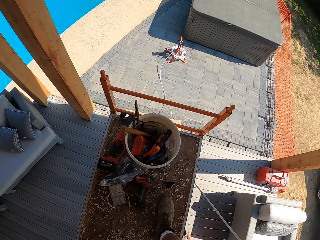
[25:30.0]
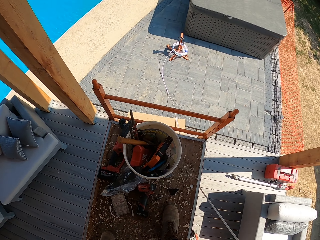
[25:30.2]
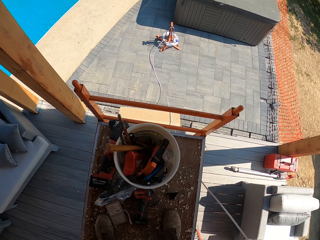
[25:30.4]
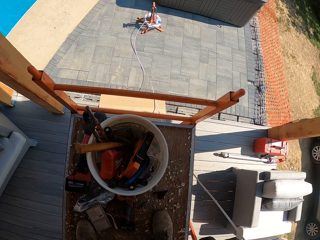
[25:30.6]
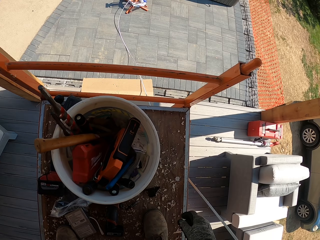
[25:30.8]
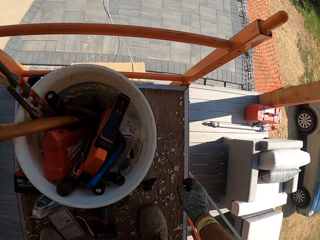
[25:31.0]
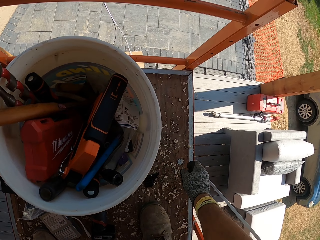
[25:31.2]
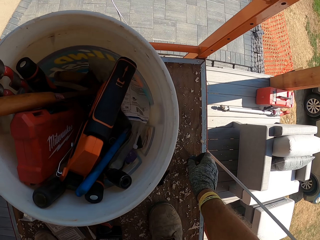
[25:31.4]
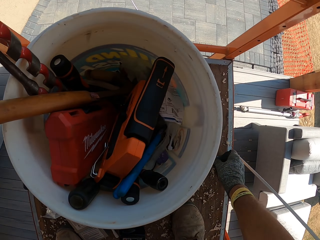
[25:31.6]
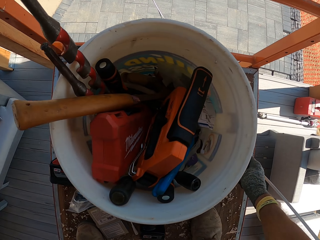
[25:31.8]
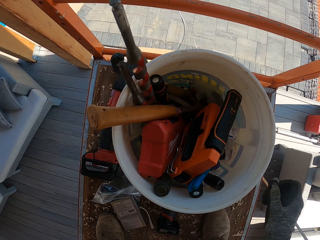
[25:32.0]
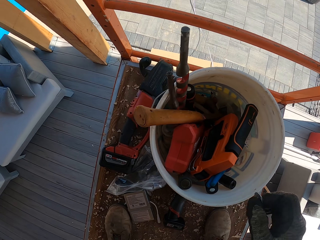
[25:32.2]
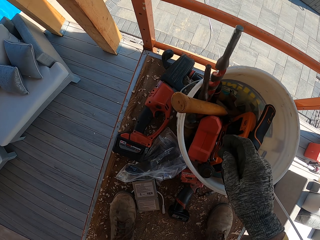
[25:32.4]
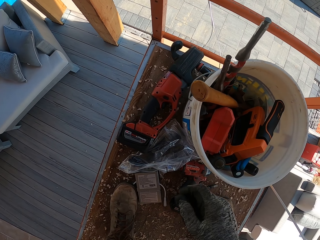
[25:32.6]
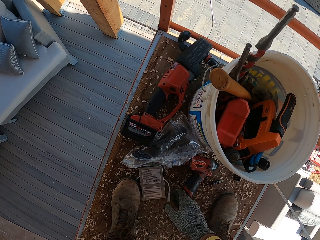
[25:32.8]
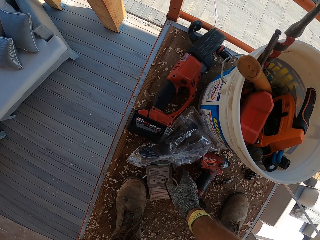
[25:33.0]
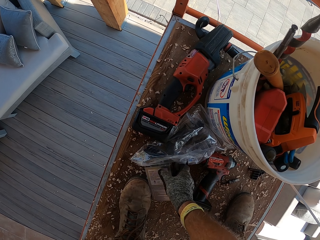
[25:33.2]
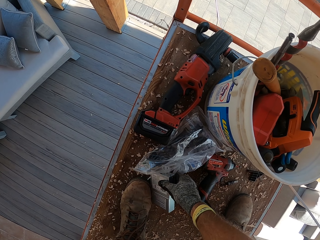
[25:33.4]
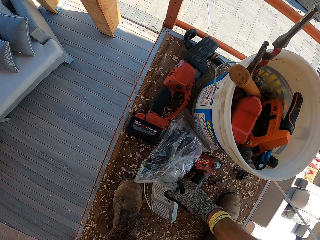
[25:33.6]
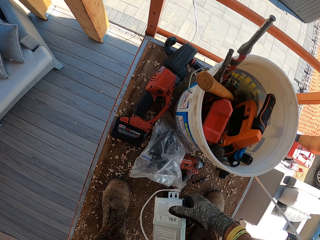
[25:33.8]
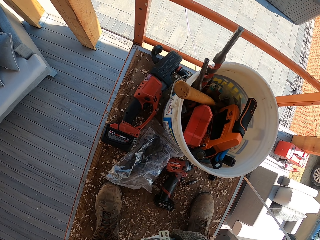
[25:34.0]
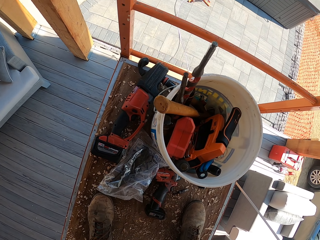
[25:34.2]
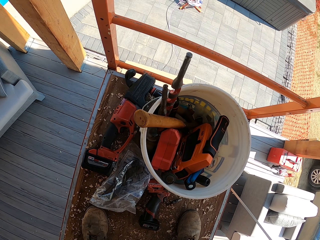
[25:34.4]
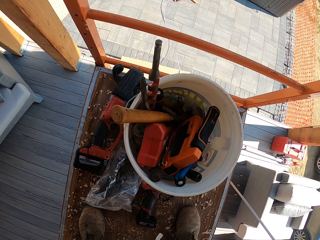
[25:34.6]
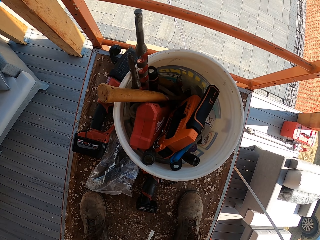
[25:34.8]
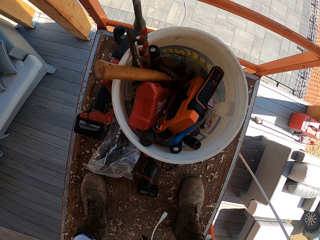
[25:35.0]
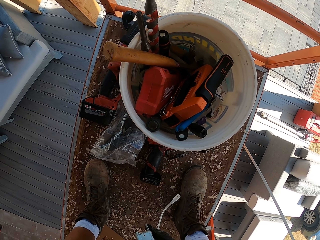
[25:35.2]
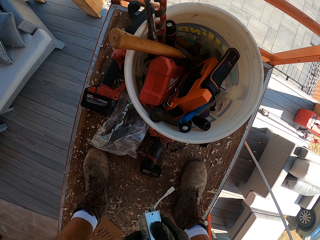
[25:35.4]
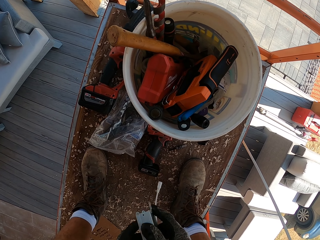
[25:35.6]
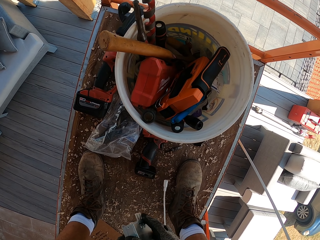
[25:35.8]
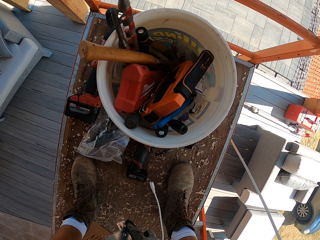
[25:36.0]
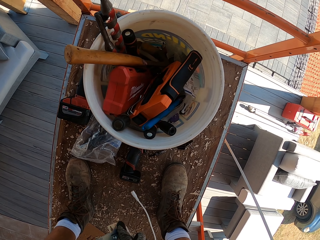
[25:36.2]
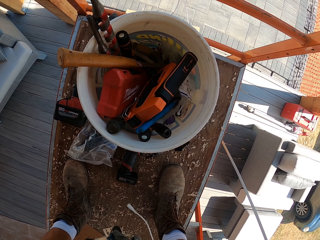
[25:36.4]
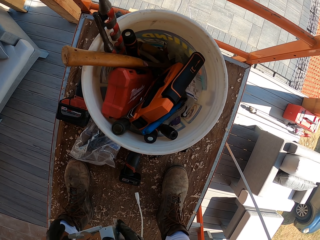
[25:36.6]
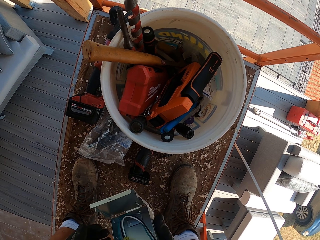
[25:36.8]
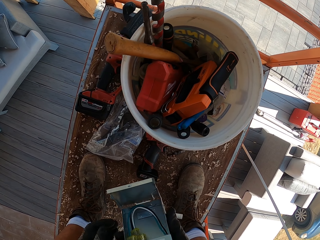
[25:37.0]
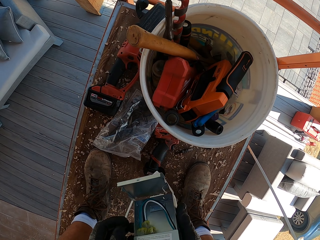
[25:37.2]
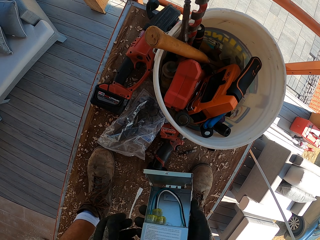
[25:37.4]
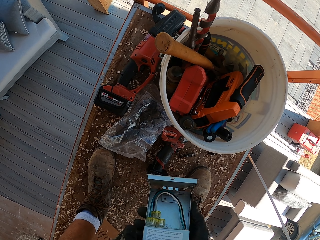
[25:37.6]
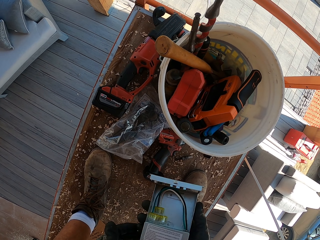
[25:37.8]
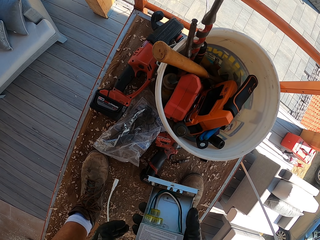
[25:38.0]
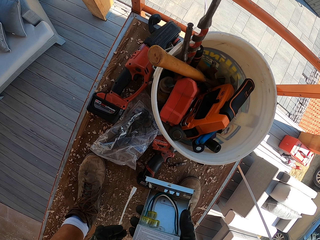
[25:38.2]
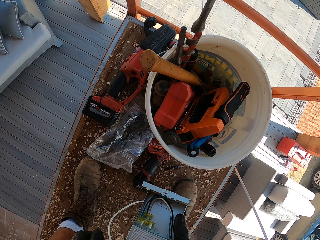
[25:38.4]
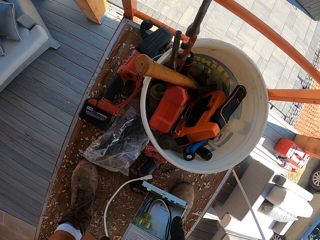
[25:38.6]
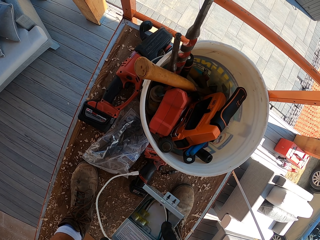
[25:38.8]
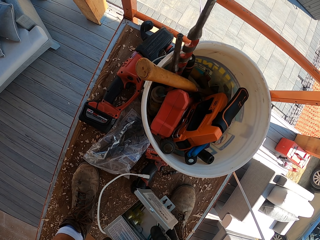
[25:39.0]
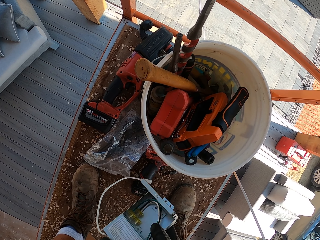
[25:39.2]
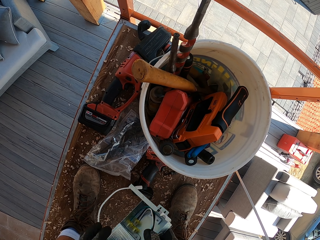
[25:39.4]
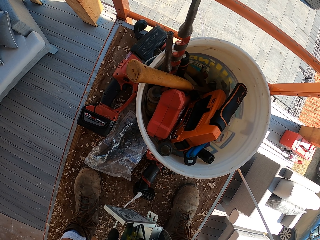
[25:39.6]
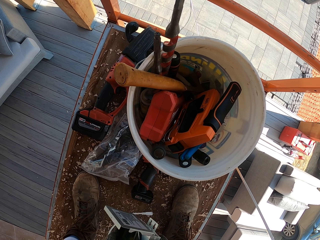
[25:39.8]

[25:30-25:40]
The camera wearer picks up a piece of metal. They throw the piece of metal inside a bucket. They pick up an LED panel light adapter or junction meter box. They look at the LED light panel adapter.

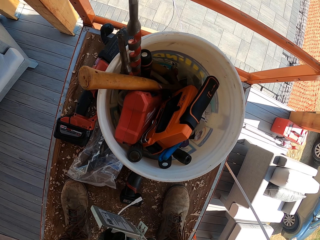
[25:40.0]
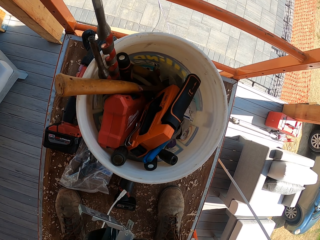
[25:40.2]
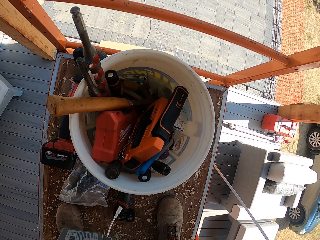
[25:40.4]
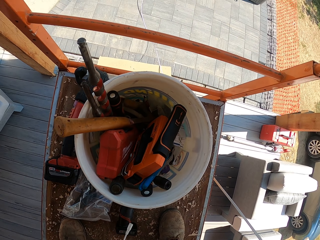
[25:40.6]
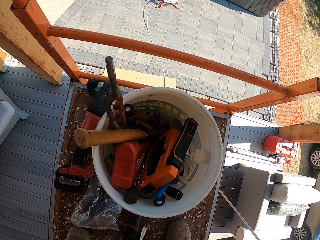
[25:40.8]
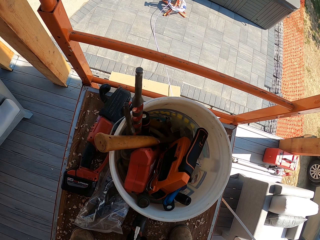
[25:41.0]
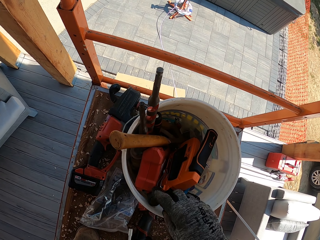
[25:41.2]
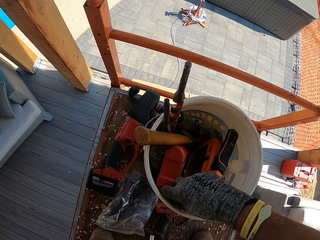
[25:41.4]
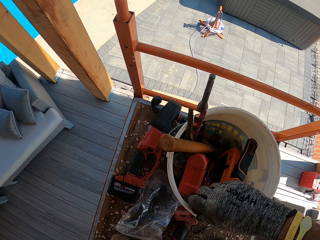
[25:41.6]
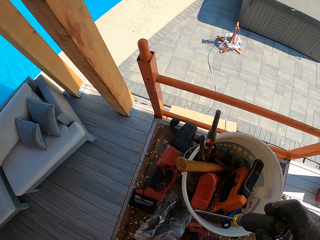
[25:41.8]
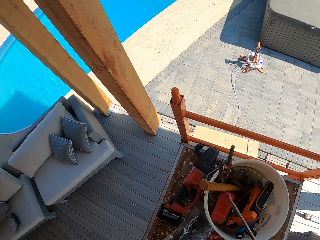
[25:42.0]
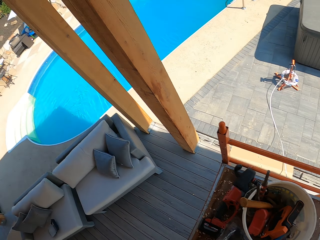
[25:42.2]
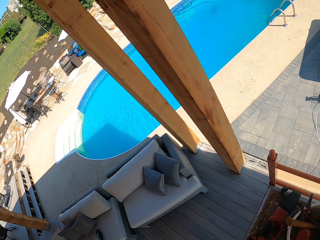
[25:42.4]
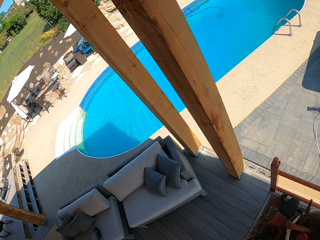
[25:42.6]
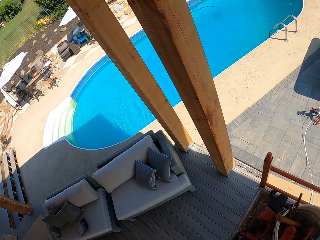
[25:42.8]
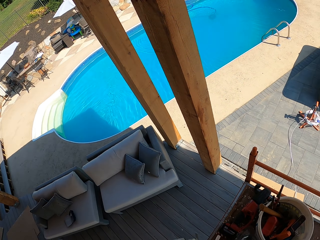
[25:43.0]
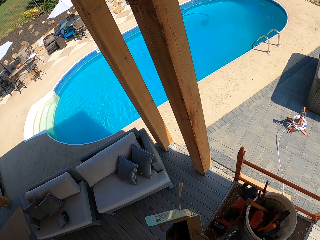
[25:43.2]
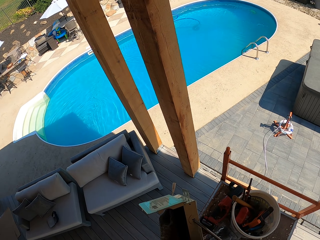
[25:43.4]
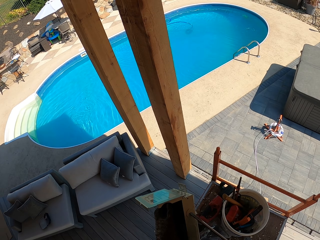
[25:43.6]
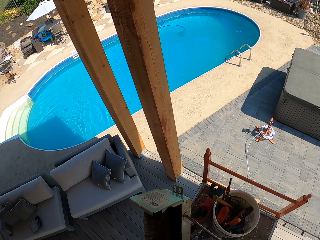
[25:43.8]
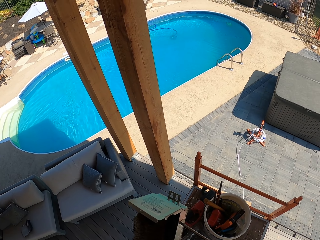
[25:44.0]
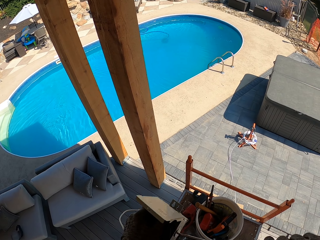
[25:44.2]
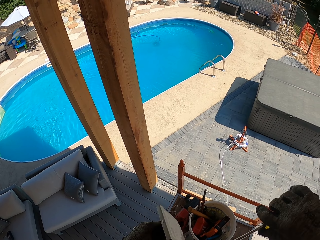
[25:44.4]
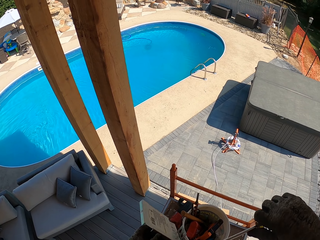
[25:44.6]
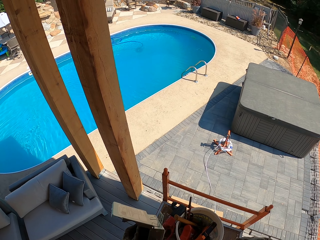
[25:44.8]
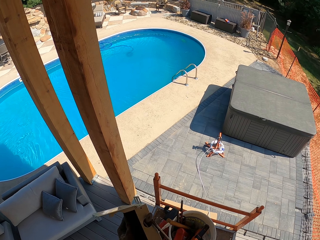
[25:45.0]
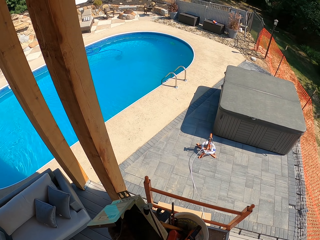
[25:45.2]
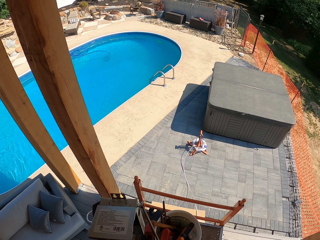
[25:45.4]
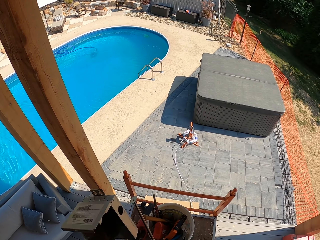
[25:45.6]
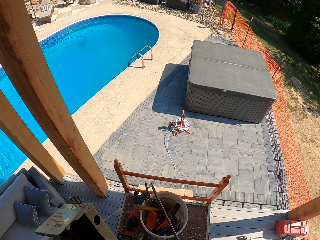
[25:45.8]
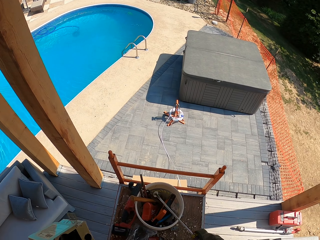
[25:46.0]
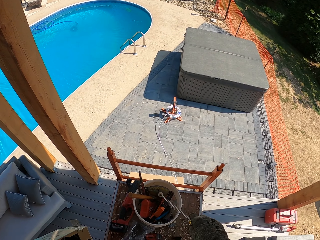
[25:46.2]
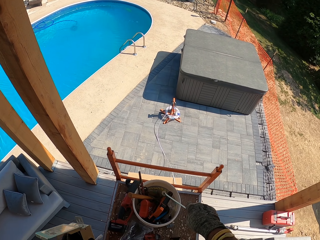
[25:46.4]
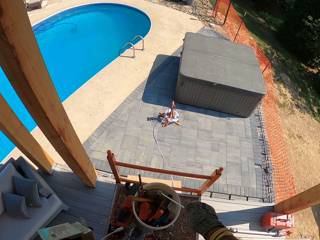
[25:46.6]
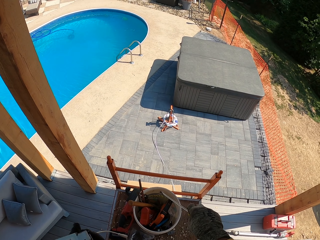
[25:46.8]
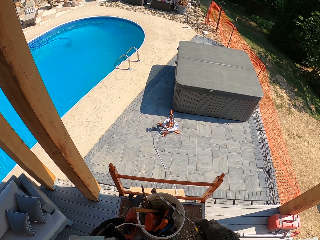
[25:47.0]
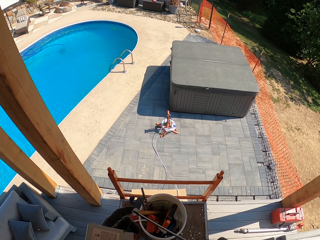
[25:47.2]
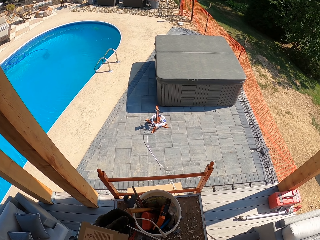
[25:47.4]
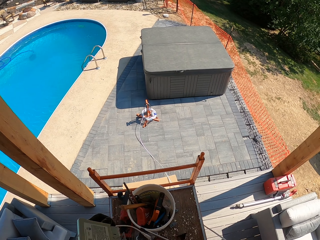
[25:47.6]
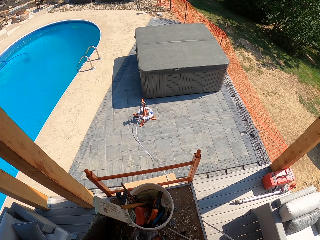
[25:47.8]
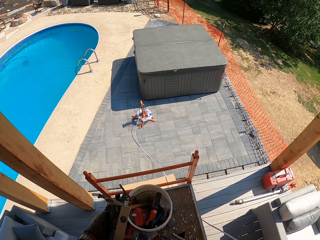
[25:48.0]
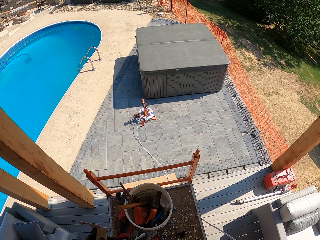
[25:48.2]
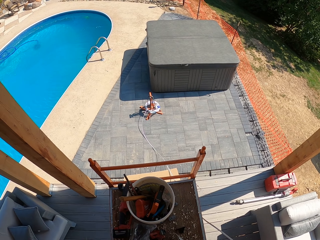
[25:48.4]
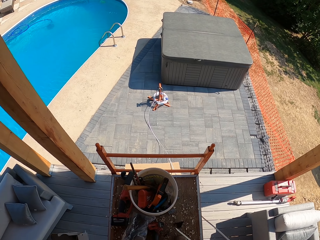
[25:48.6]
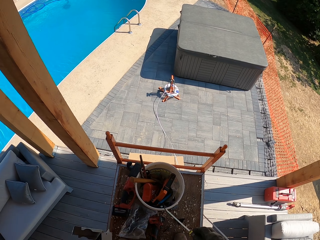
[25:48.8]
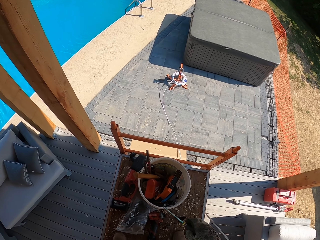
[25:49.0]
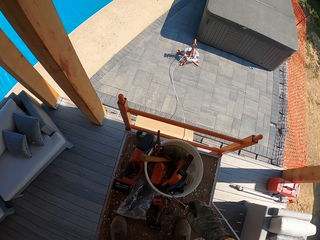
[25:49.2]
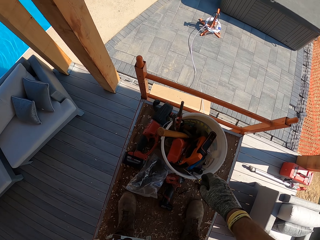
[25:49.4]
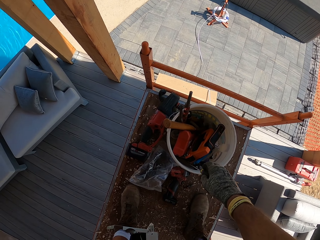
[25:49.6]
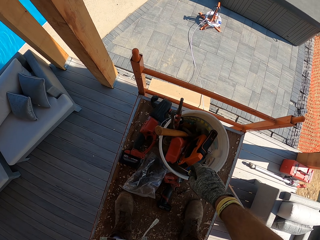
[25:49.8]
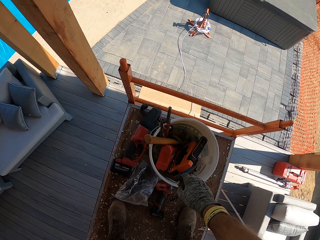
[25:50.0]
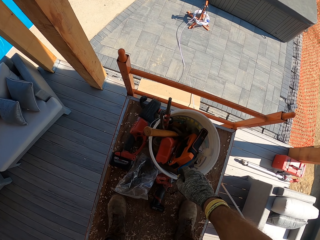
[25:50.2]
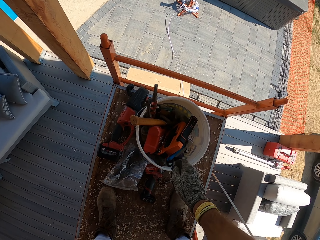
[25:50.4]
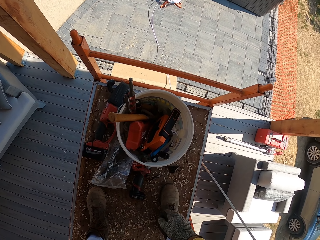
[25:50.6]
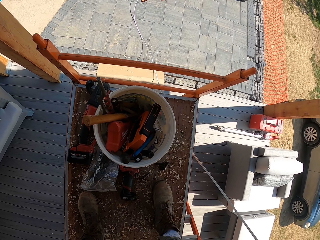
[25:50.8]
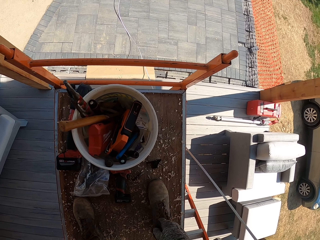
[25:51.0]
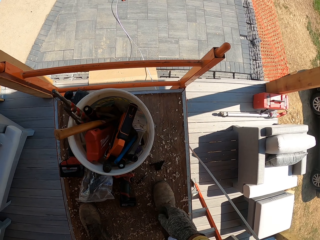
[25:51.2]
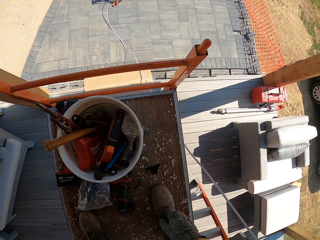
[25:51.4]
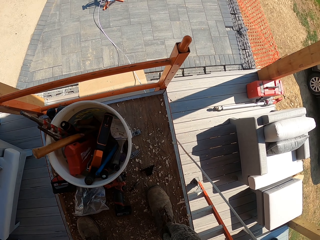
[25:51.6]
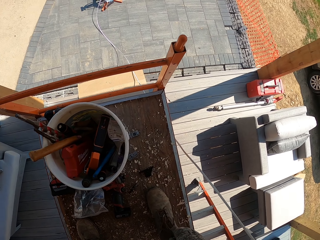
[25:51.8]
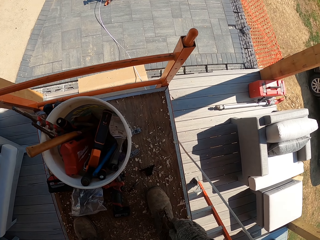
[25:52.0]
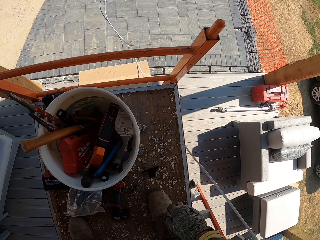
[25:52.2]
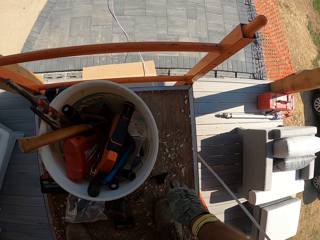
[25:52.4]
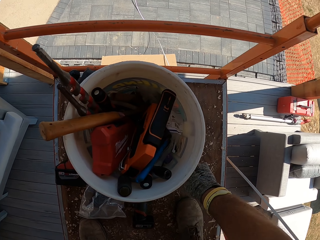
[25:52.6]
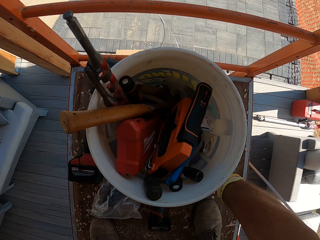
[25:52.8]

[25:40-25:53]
The camera wearer picks up a screwdriver. They remove pieces of metal from the adapter with the screwdriver. They throw a piece of metal inside a bucket. They hold the screwdriver. They hold the LED panel light adapter. They return the screwdriver inside the bucket. They hold the LED panel light adapter.
